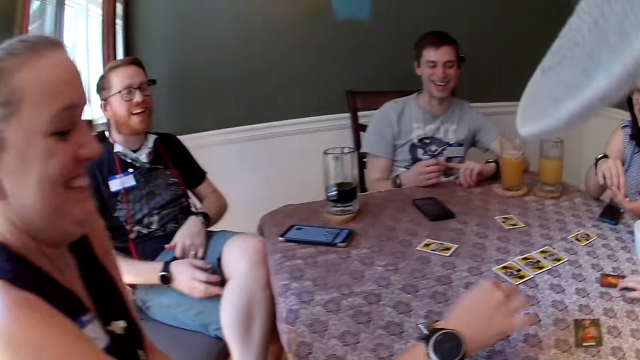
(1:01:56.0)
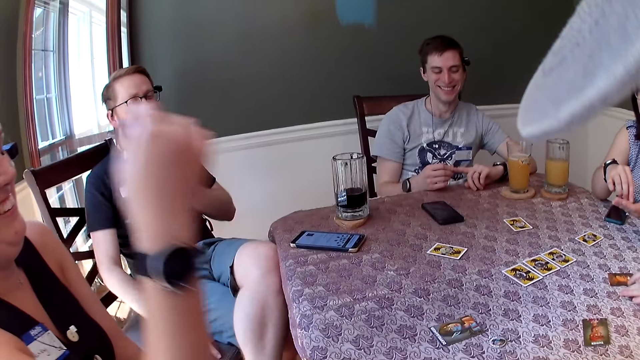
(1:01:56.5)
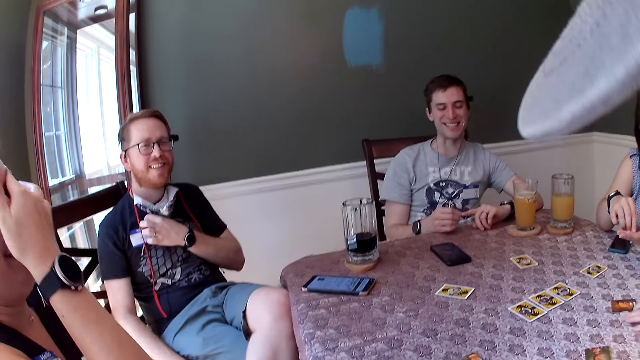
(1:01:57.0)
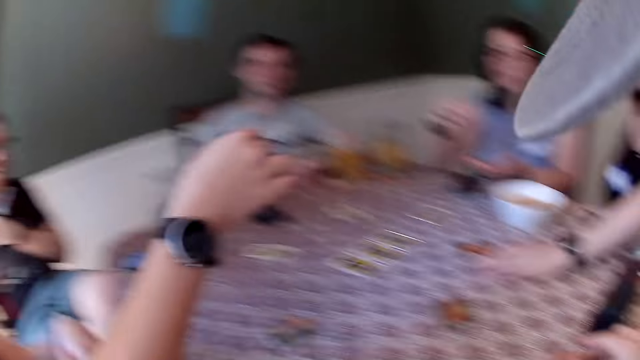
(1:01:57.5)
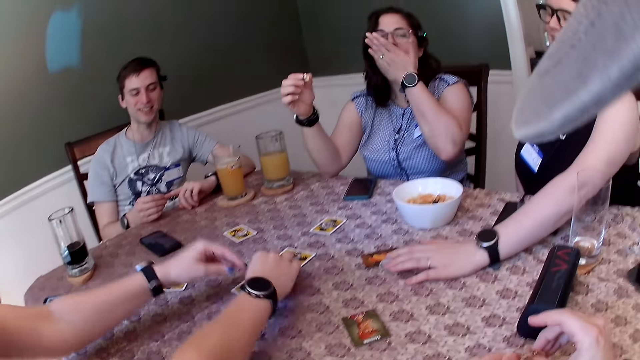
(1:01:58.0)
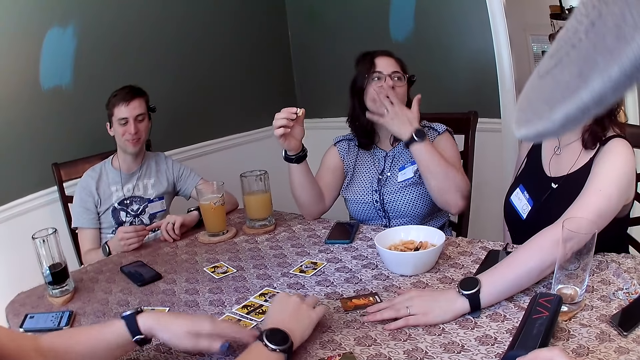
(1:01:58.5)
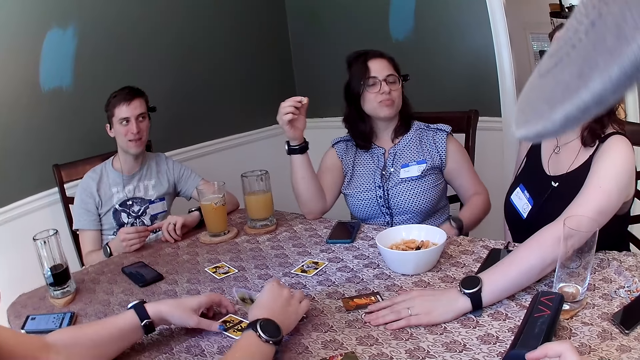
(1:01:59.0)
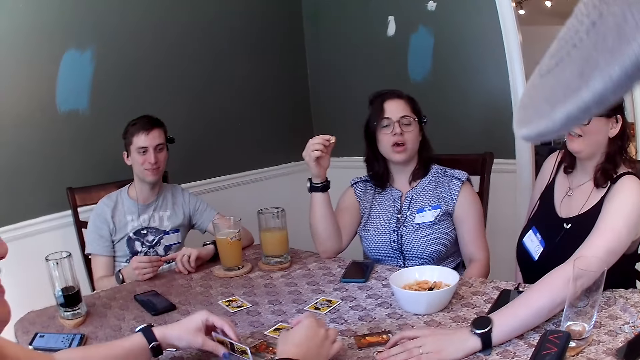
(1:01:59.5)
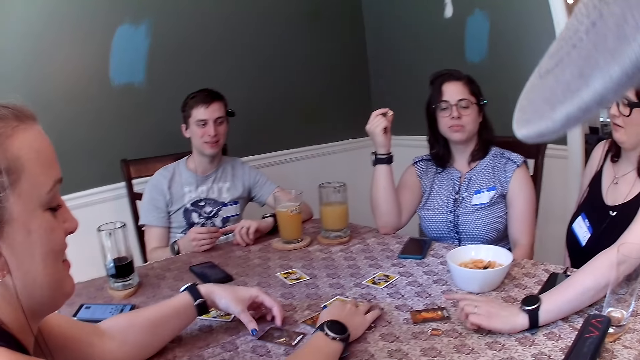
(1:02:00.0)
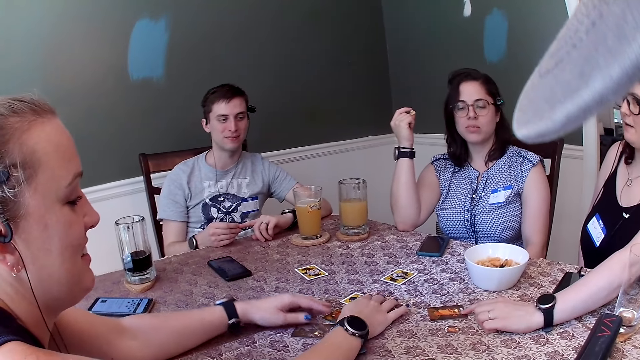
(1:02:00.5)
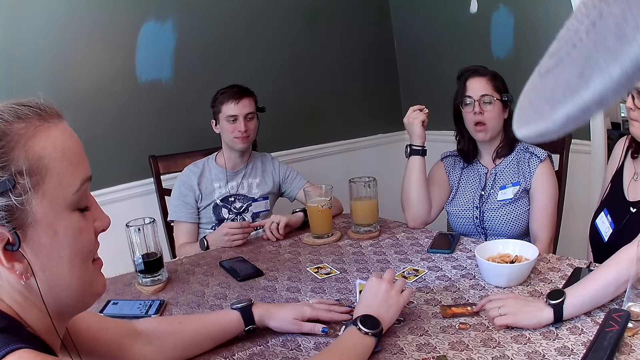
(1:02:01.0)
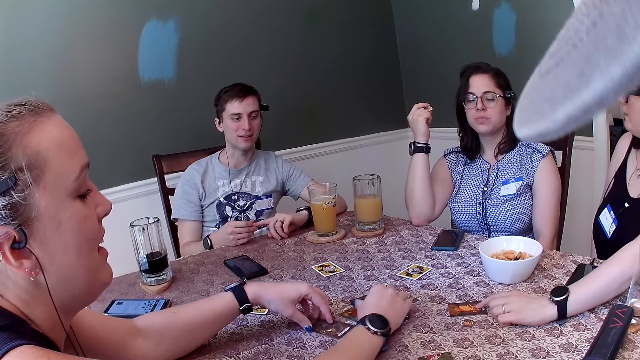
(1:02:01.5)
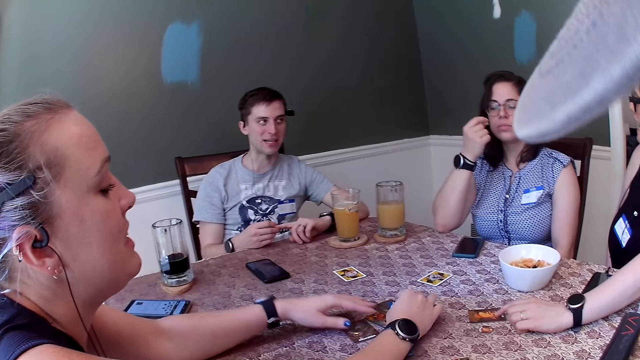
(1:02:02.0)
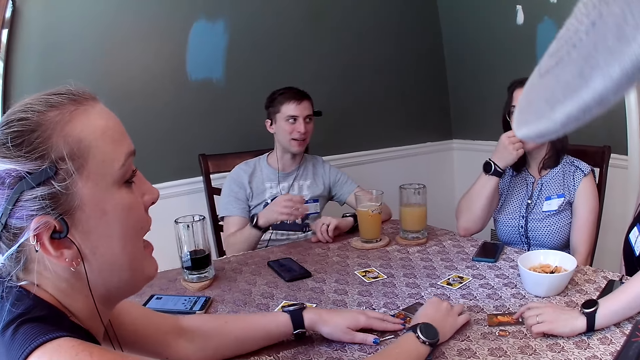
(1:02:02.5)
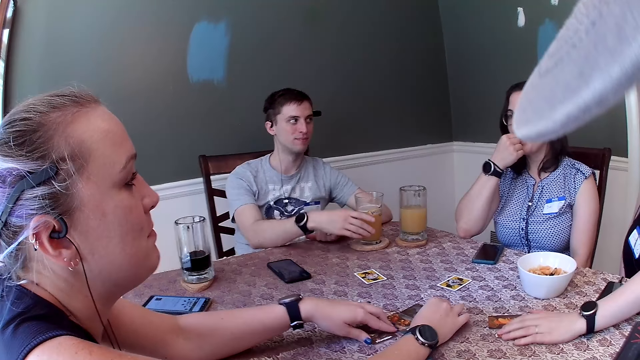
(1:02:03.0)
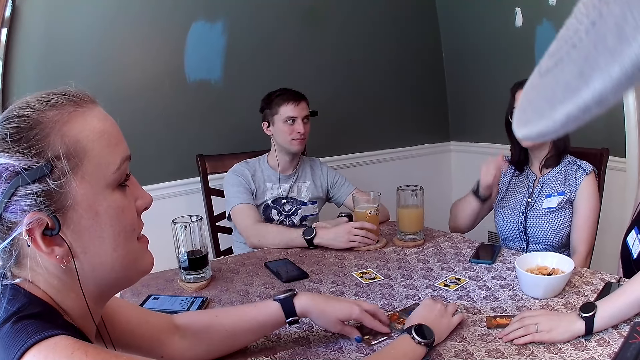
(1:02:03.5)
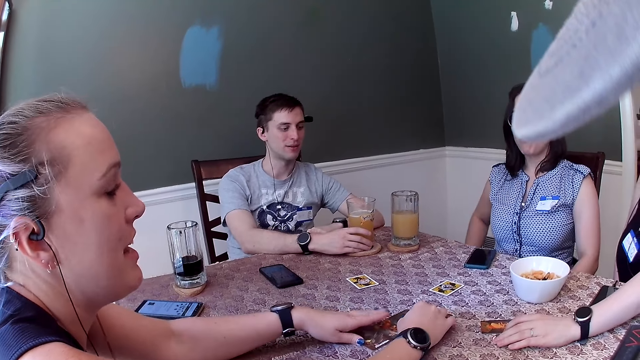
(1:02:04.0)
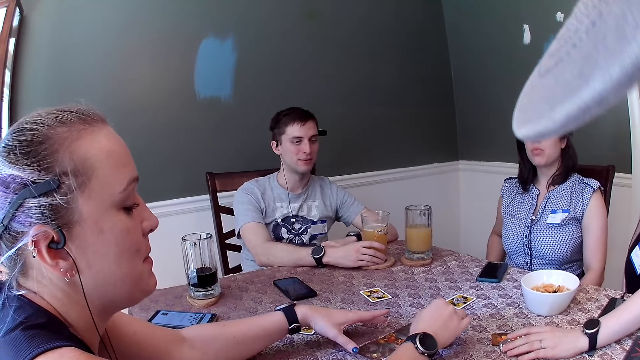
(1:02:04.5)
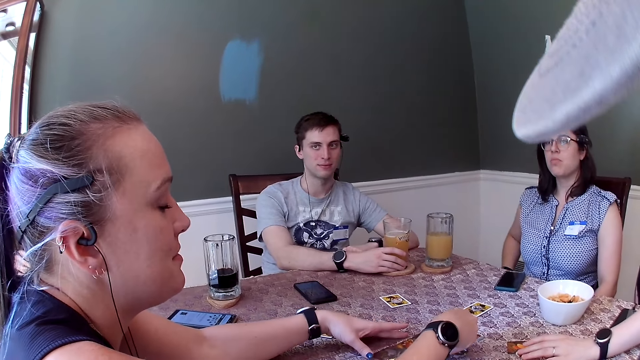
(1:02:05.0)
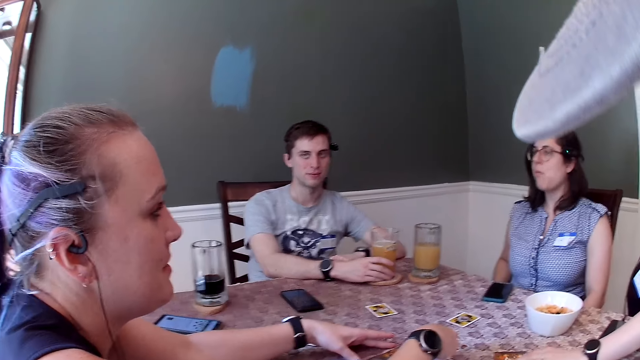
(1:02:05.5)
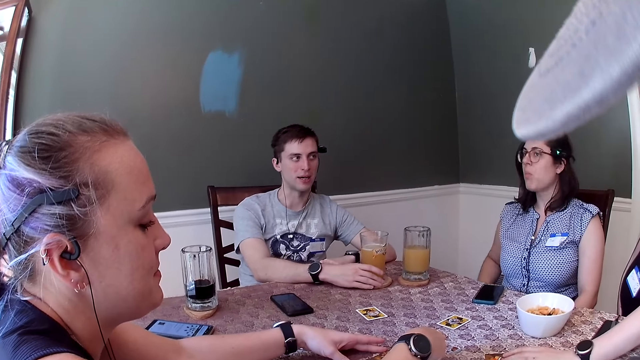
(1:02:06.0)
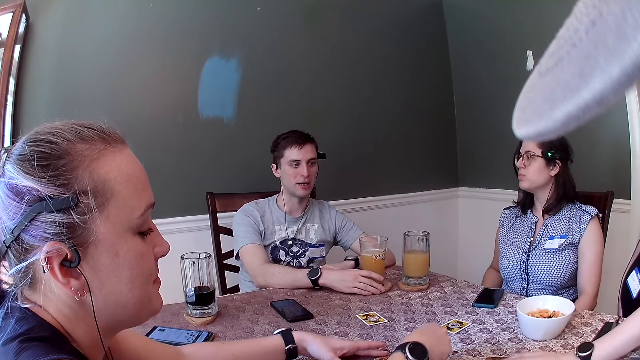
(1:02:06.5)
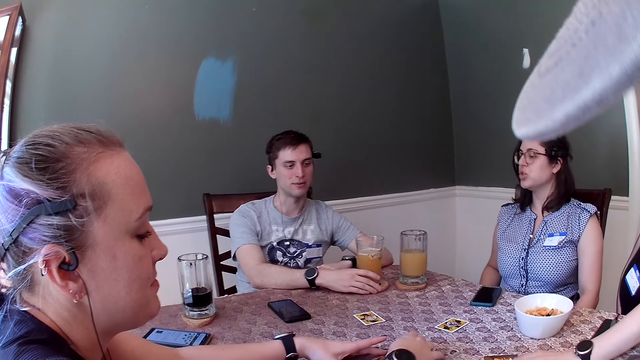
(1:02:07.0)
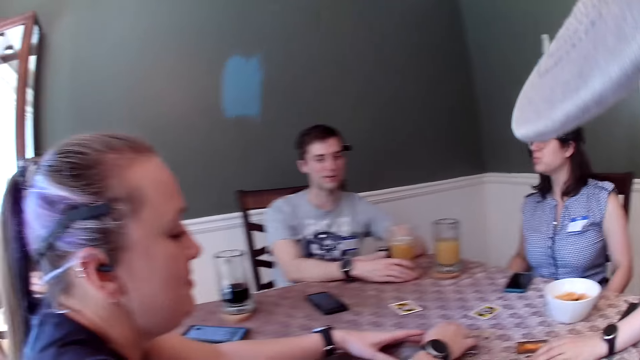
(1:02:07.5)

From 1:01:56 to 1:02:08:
A woman drops the card on the table with her right hand. The woman removes the hand from the card, touches the face with the hand, and stretches the hand. Another woman taps the table with her left hand. The first woman arranges the cards on the table. The first woman turns the cards on the table with her hands. The other woman touches the card on the table with her left hand. A man holds the cup of drink on the table with his right hand. The other woman touches the chip on the table with her left hand.

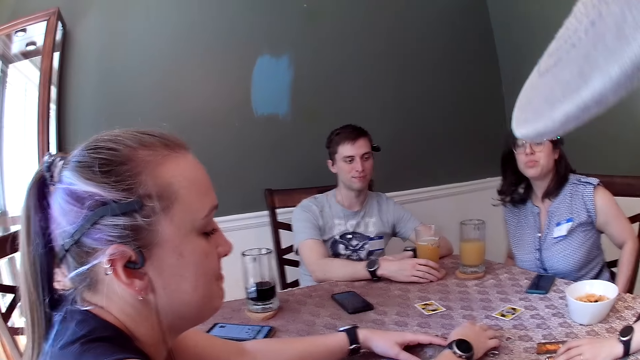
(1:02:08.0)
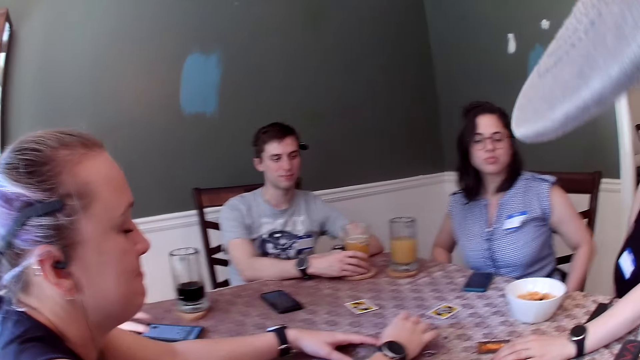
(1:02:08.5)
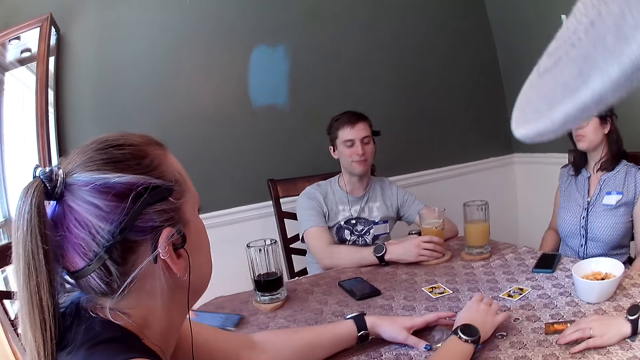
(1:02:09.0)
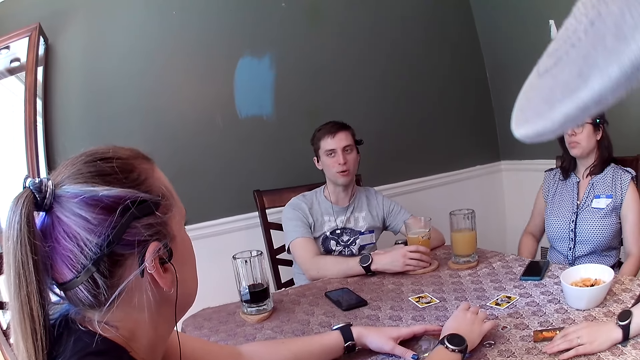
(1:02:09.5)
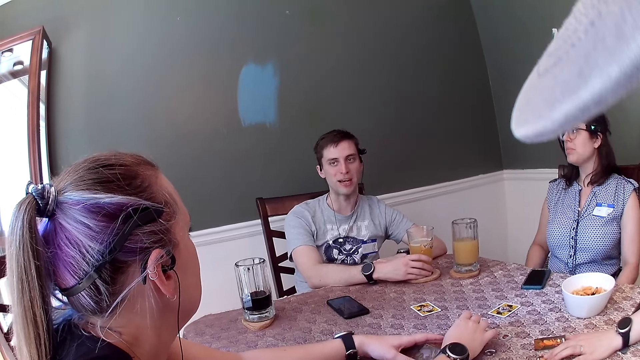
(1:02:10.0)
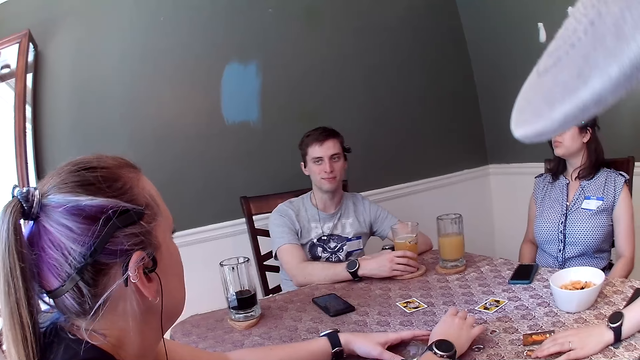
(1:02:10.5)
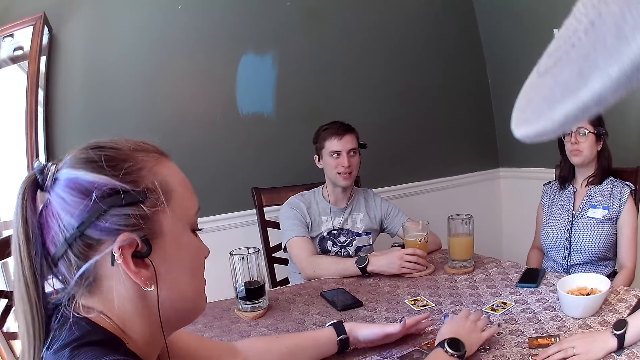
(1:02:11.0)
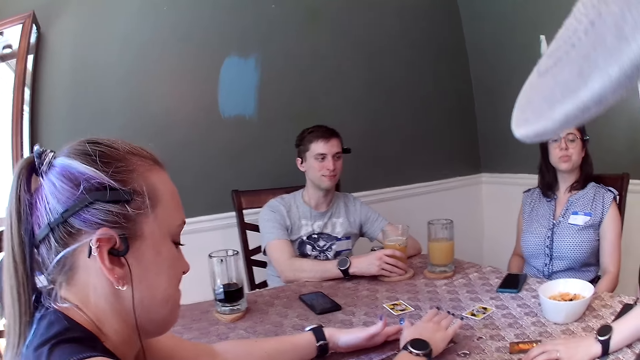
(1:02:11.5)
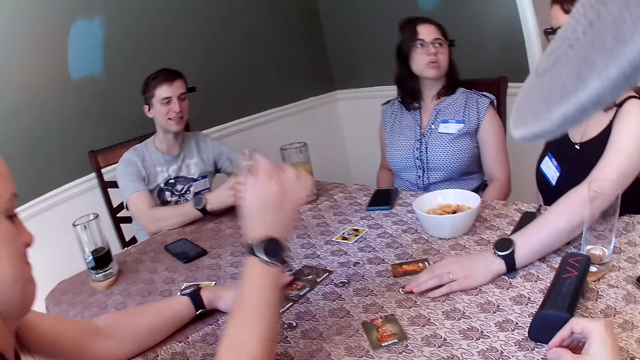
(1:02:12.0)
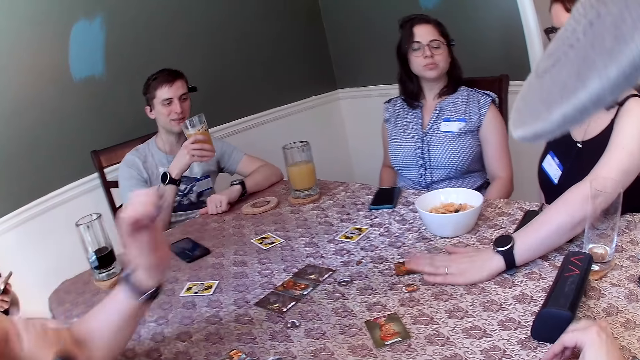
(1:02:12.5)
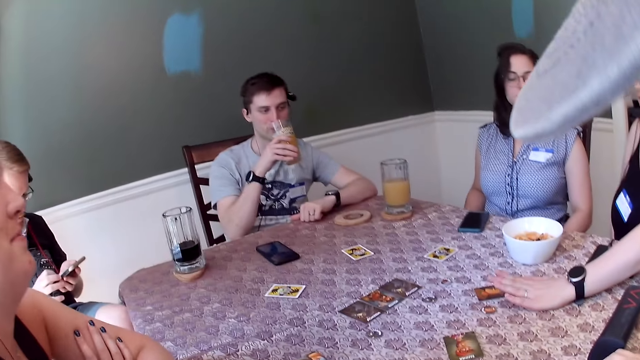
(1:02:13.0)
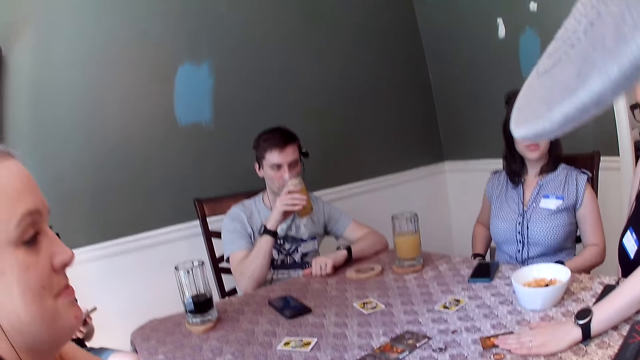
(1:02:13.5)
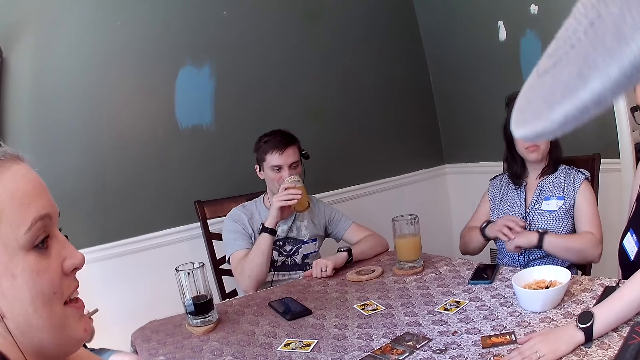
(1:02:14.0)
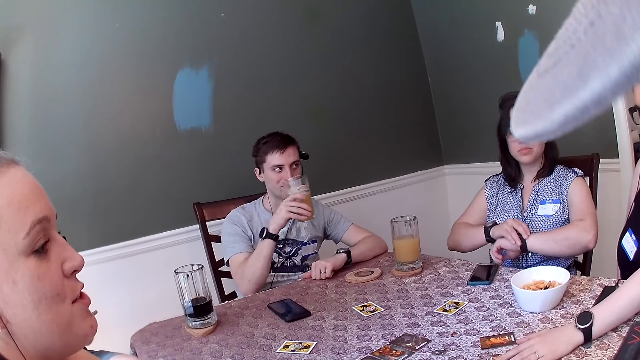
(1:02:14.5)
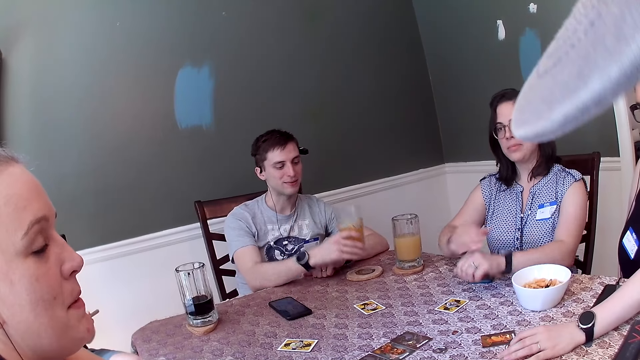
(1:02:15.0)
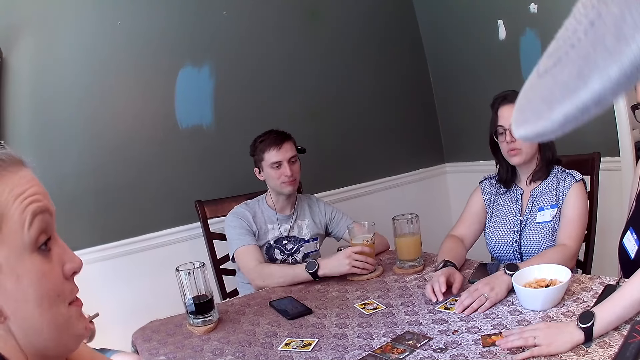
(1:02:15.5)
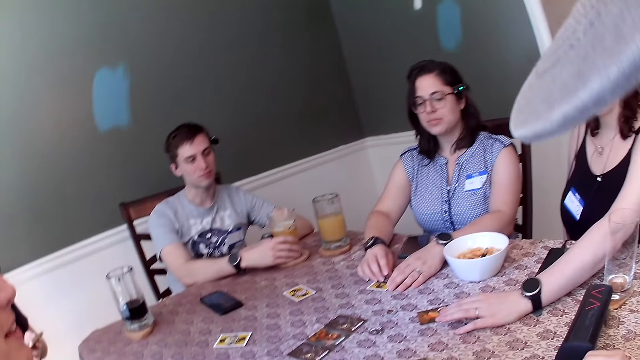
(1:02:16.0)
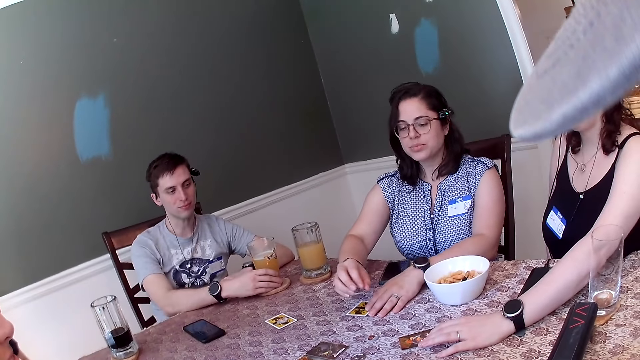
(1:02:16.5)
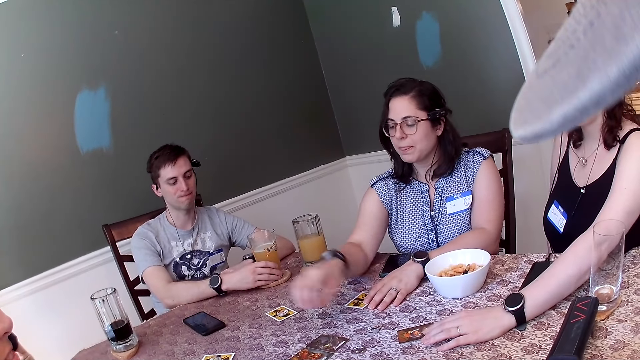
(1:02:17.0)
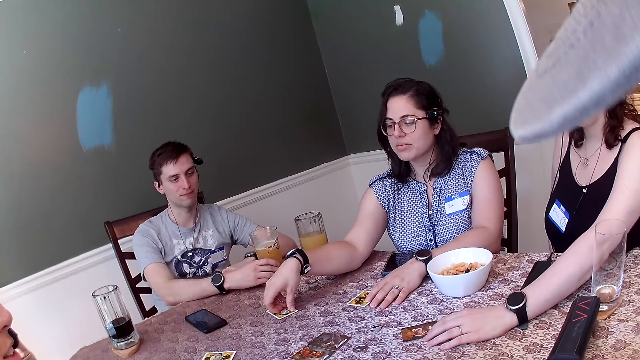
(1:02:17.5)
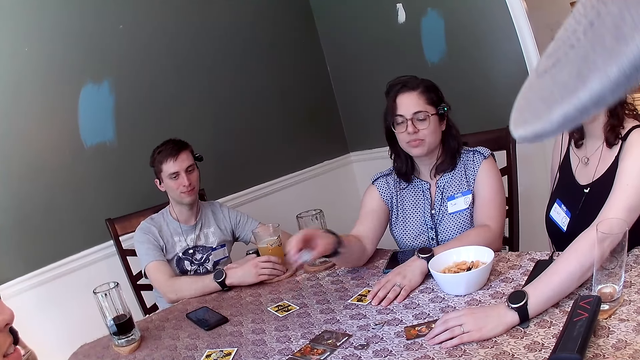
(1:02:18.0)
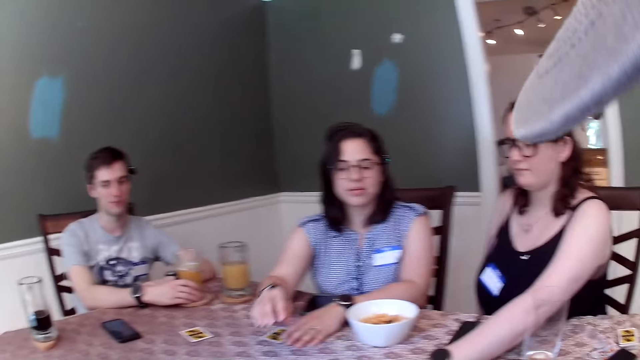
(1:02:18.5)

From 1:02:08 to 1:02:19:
A man picks up the phone from the table with his right hand. A woman removes the hands from the cards. Another woman taps the card on the table with her left hand. A third woman picks up a chip from the table with her right hand and drops the chip on the table with her right hand. The third woman stretches the hand and holds the card. The third woman picks up the chip from the table with her right hand, removes the hand from the card, and drops the chip on the table with her right hand.
